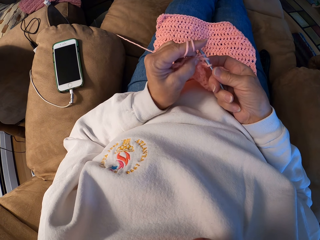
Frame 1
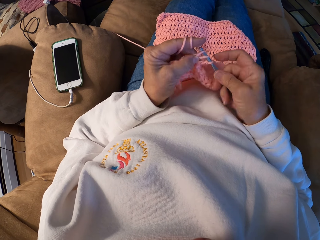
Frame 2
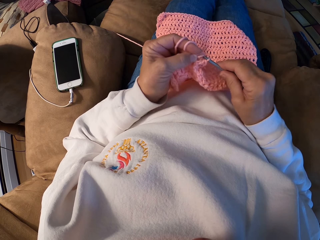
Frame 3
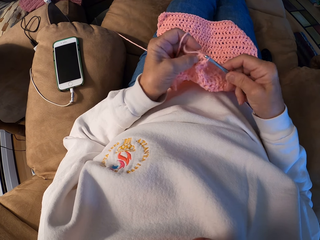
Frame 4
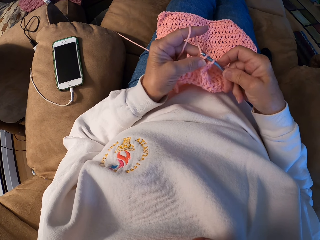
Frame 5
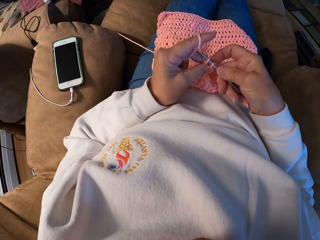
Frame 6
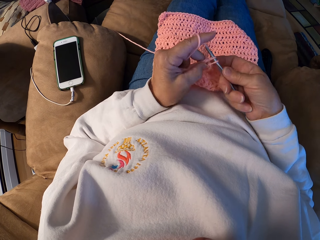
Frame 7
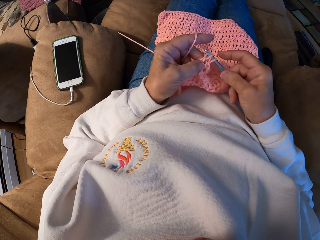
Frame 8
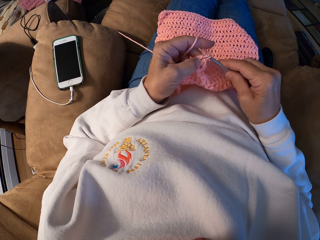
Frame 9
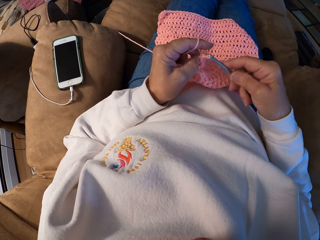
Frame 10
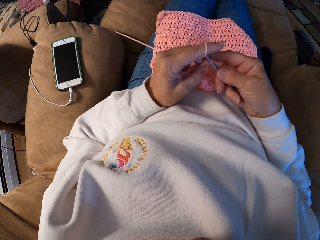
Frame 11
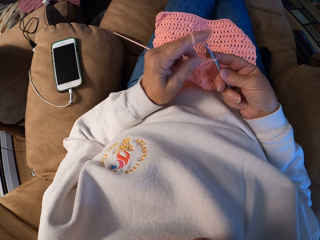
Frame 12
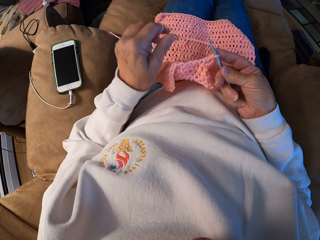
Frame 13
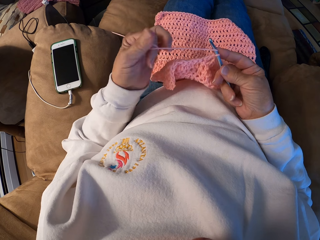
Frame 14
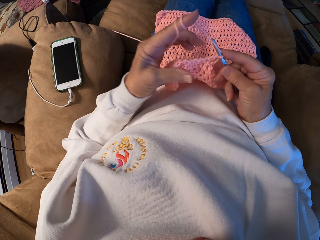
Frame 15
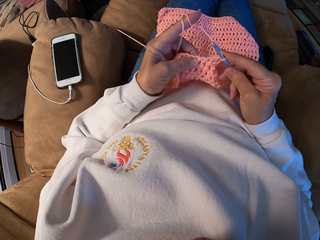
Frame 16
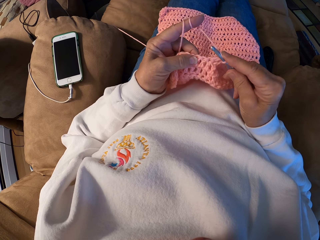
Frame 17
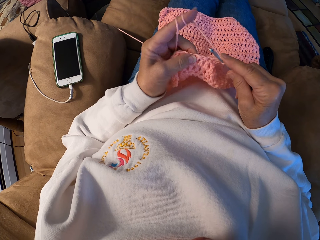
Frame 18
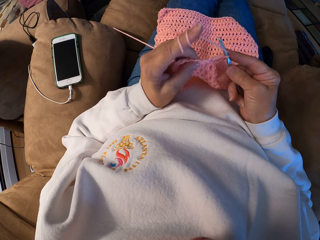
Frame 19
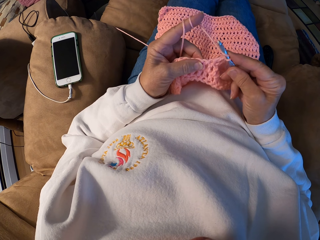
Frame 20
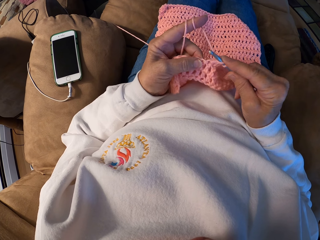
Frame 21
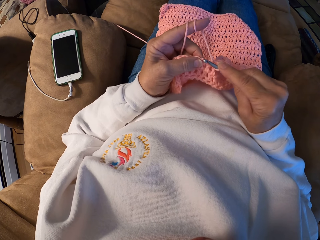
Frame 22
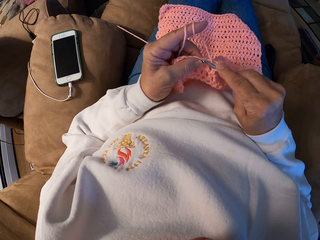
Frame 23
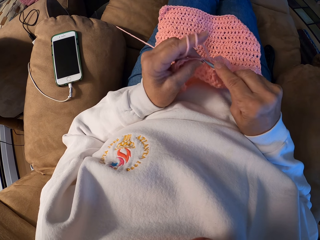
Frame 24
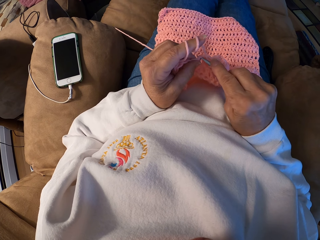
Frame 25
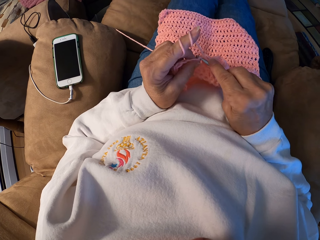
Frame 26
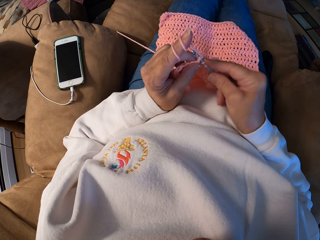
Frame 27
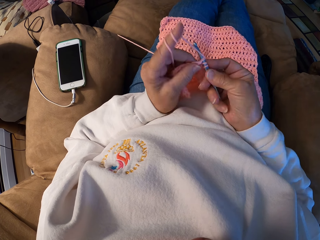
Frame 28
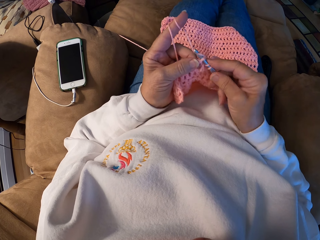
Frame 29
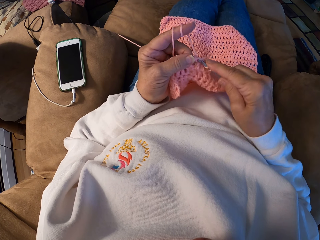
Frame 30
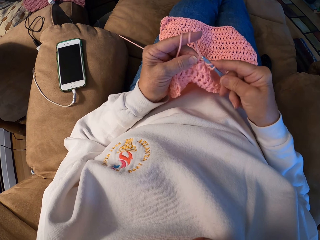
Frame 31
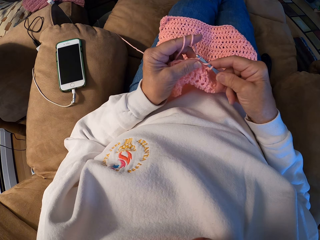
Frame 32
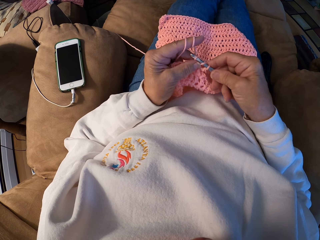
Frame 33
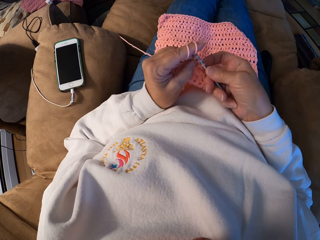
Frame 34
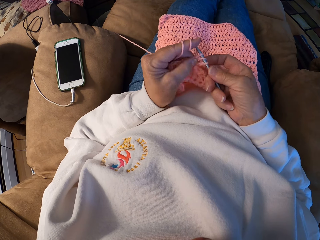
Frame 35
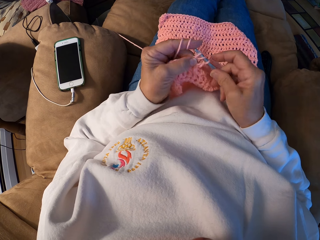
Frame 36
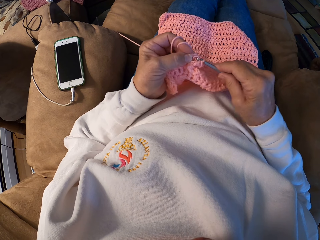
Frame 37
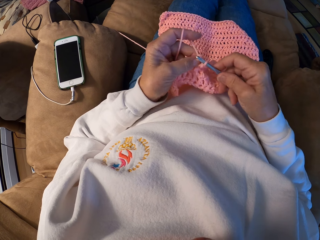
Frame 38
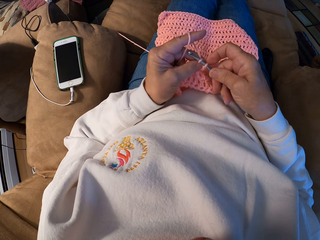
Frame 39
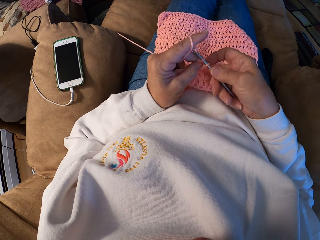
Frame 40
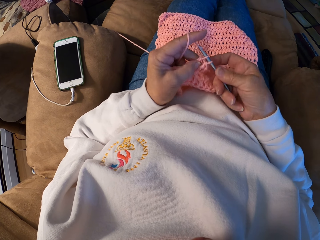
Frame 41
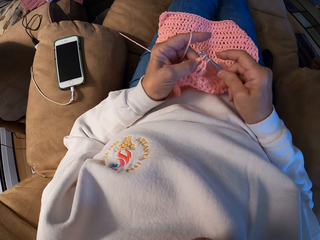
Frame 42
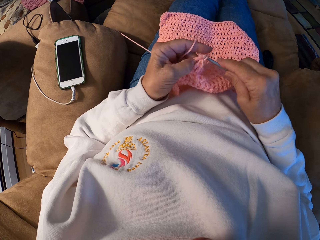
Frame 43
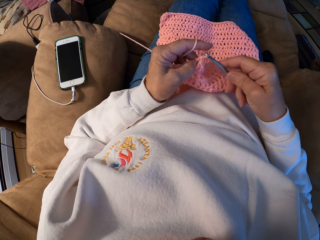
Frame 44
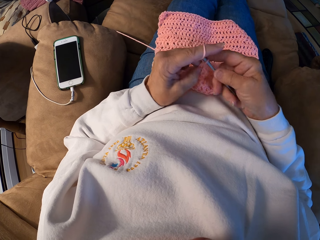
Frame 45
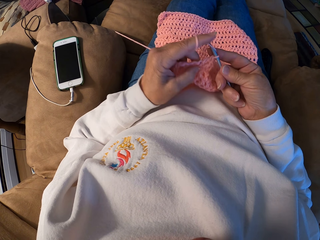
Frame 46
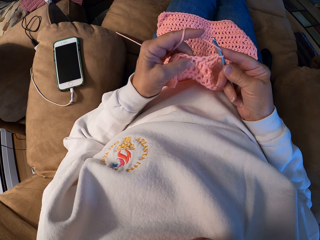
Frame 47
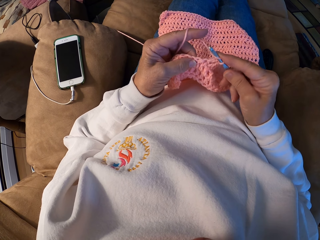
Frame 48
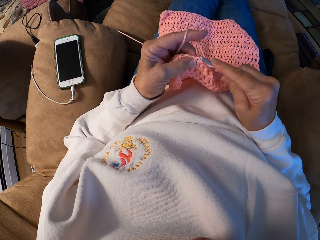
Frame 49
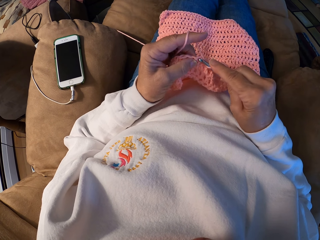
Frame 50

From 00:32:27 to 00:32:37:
The camera wearer winds the yarn with her left index finger. She crochets the yarn with the crochet hook.

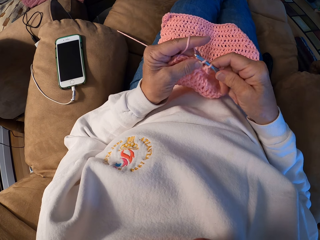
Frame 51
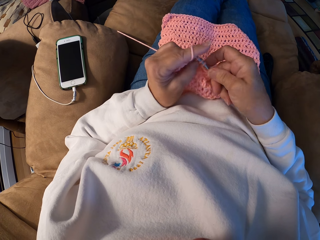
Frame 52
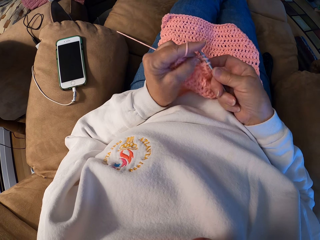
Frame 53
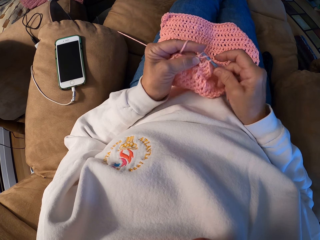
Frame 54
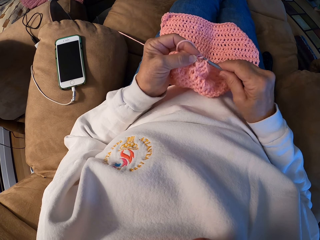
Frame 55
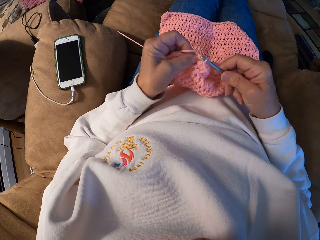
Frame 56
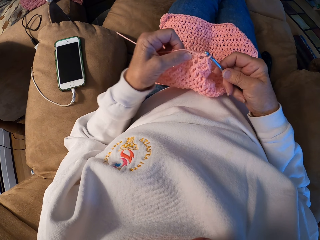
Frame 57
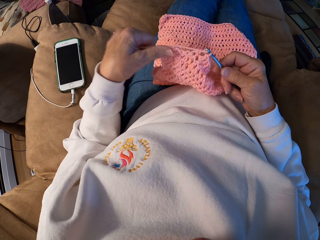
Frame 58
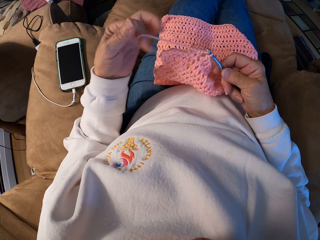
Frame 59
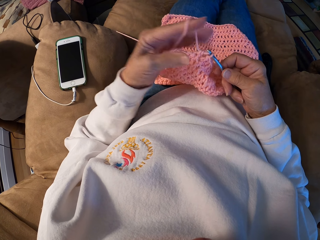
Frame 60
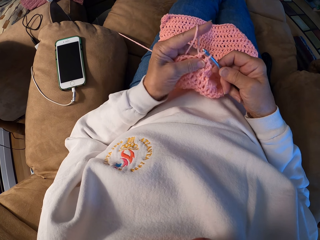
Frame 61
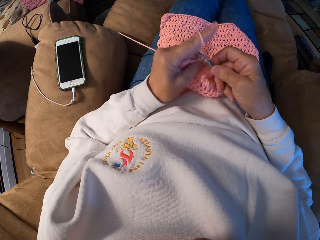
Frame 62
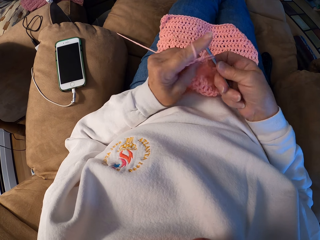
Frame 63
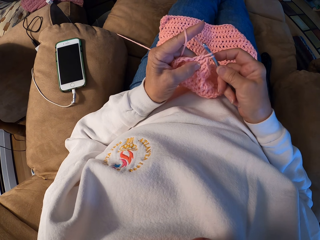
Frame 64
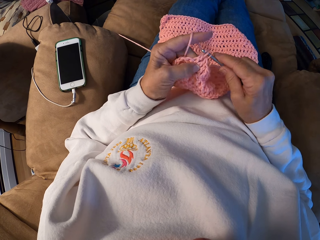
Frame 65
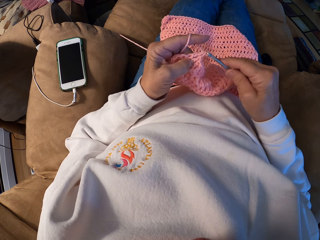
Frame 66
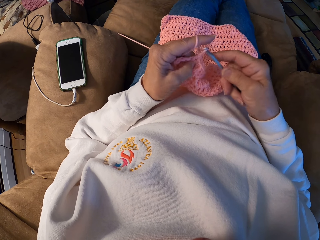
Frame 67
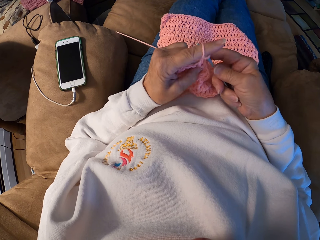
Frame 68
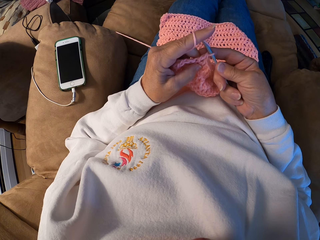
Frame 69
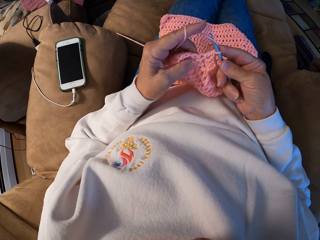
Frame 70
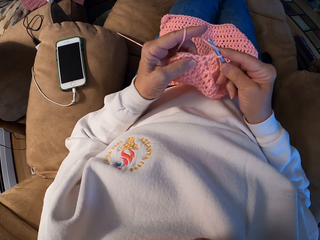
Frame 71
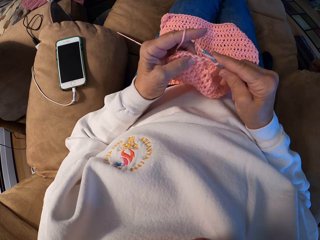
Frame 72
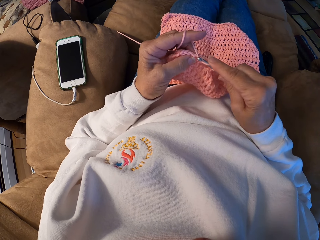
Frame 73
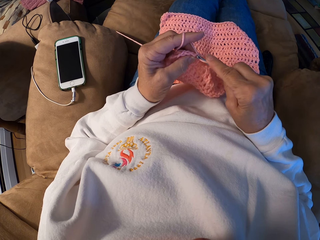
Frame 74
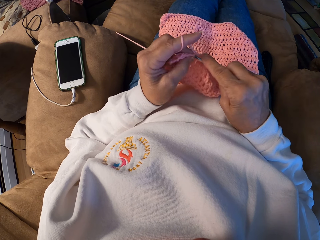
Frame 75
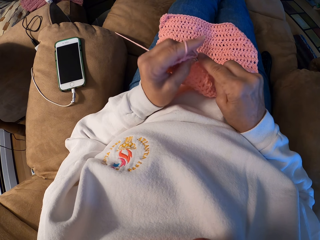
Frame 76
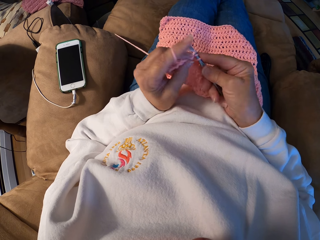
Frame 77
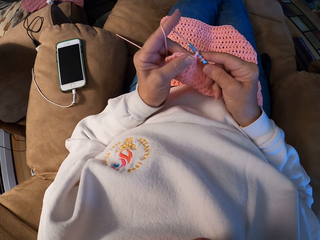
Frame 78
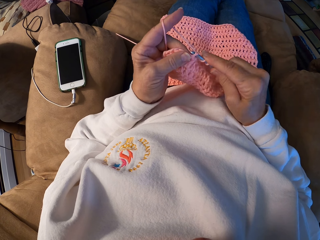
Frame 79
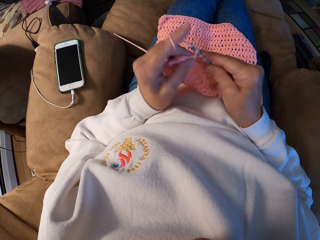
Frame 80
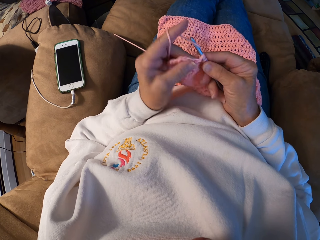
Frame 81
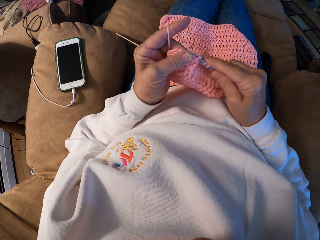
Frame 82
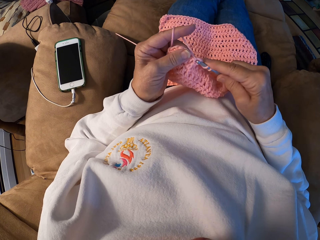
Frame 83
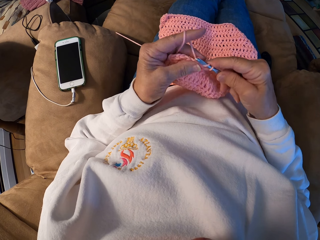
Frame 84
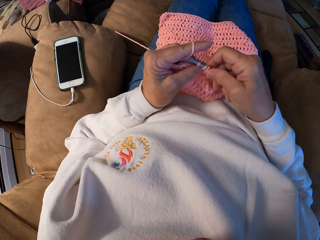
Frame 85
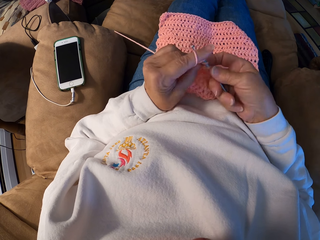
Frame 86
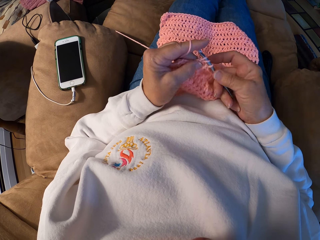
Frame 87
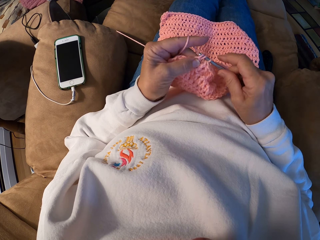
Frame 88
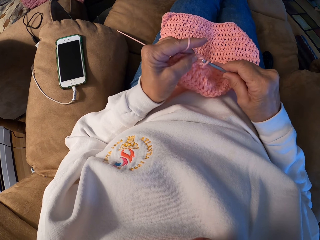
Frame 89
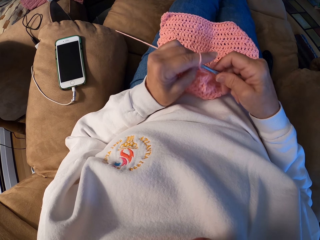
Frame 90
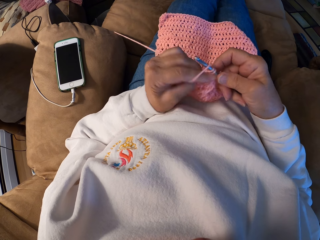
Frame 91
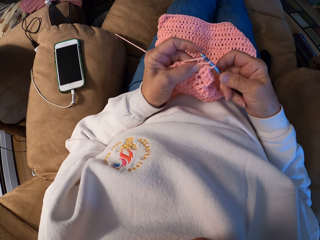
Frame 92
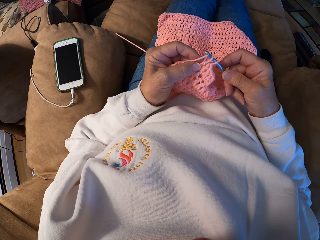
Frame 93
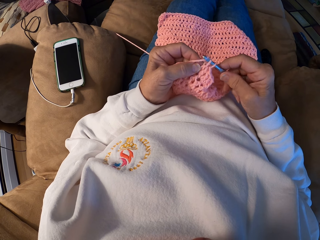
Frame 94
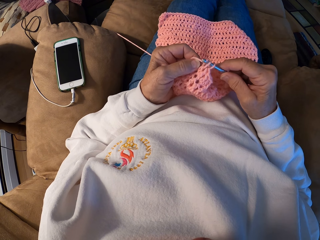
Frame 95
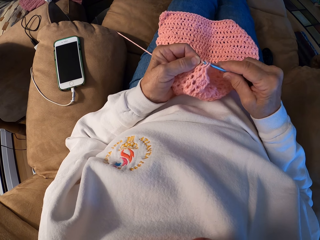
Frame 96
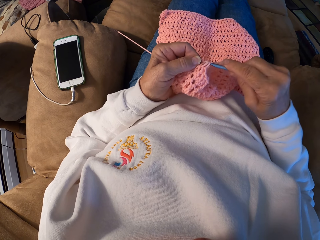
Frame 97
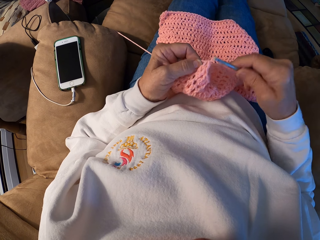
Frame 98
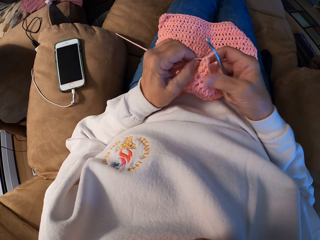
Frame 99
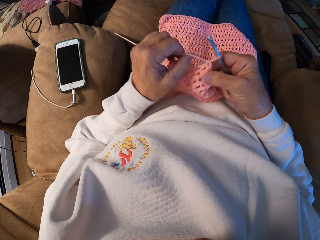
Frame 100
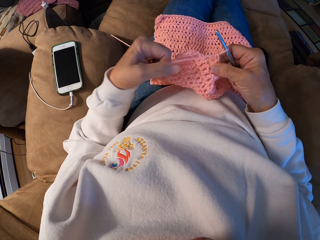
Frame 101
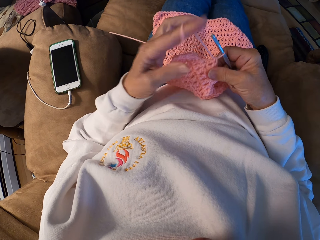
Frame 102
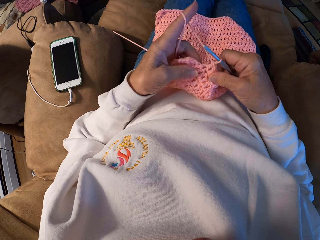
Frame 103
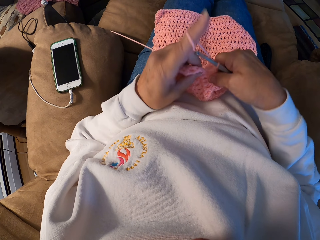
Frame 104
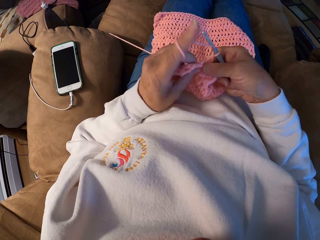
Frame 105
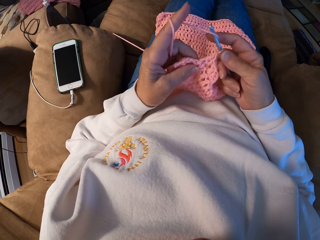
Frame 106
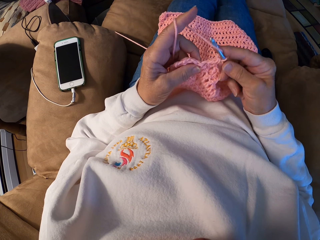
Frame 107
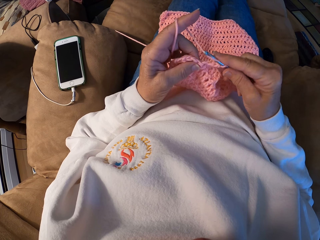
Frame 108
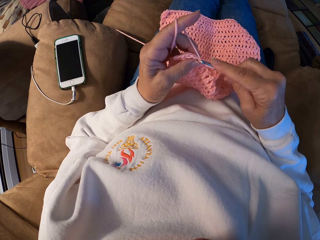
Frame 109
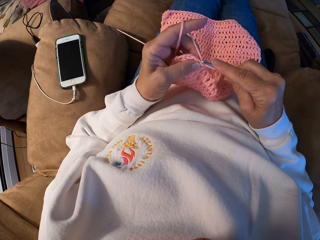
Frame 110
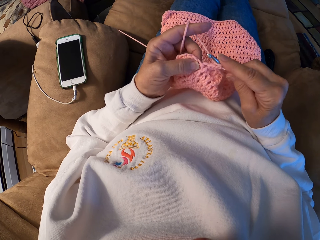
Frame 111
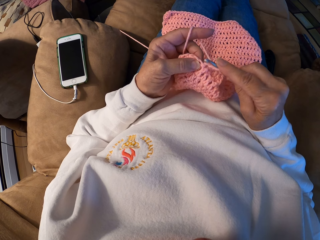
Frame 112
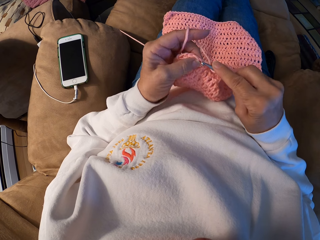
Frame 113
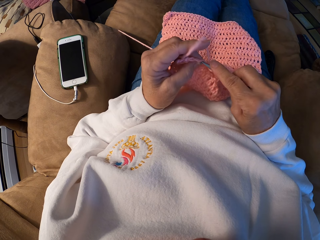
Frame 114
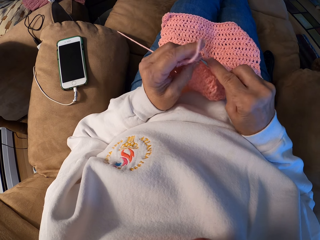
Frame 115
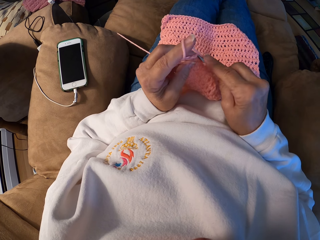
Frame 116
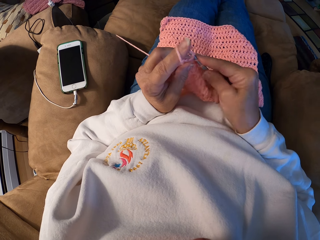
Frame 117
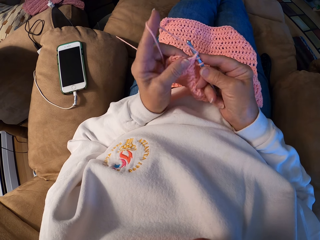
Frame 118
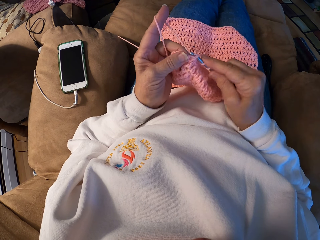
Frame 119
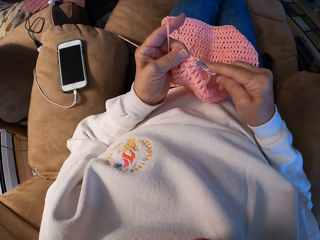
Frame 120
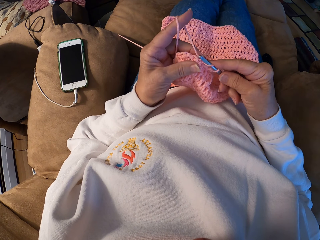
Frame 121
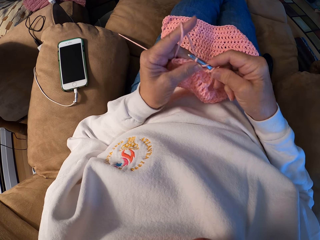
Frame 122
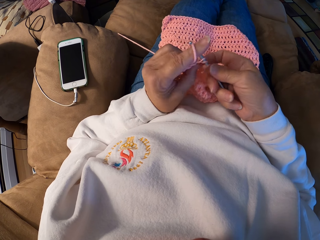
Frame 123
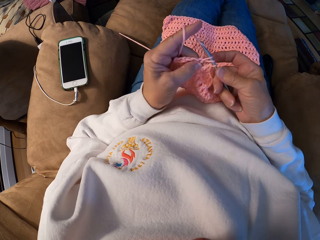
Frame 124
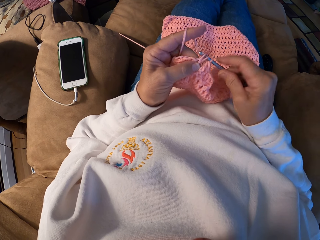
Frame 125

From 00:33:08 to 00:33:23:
The camera wearer winds the yarn with her left index finger. She crochets the yarn with the crochet hook. She winds the yarn with her left index finger. She crochets the yarn with the crochet hook.
